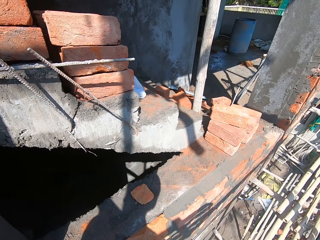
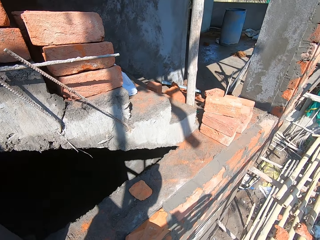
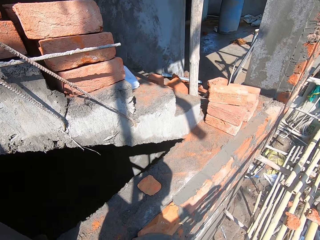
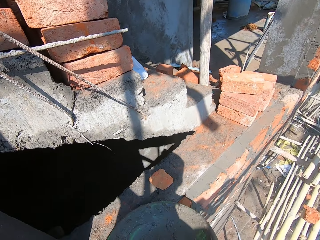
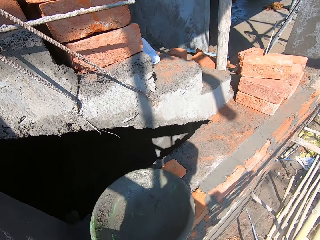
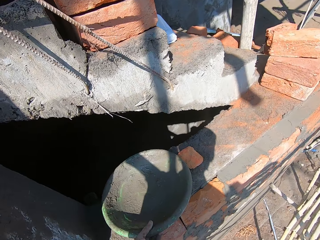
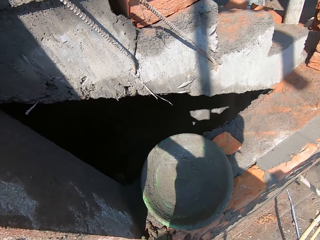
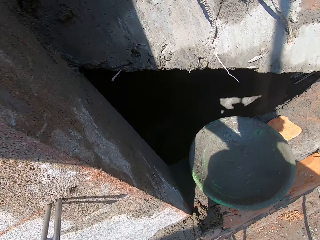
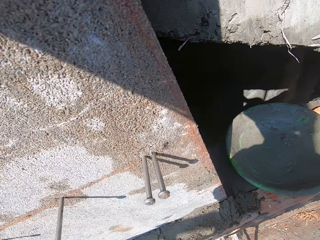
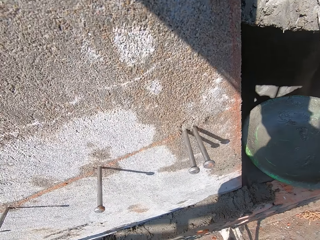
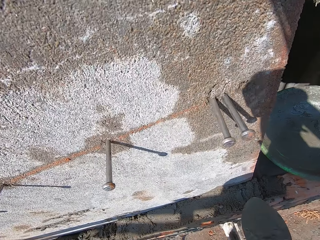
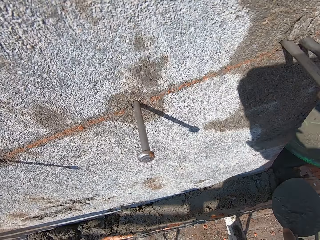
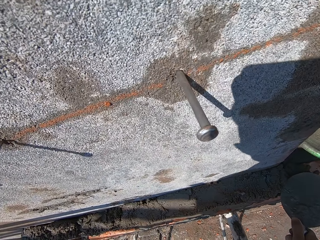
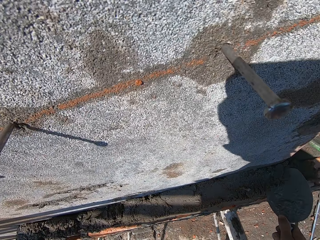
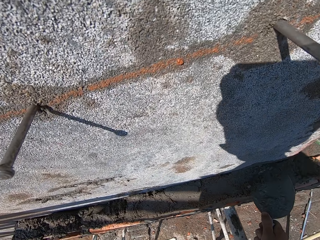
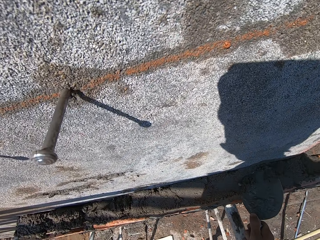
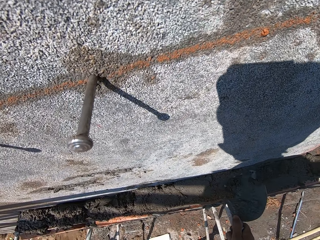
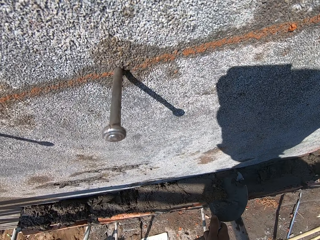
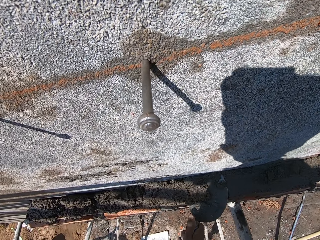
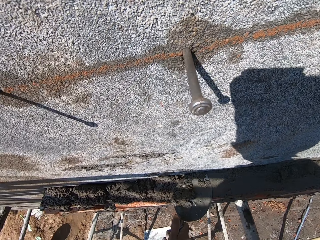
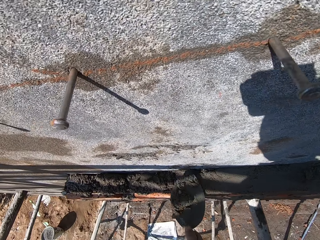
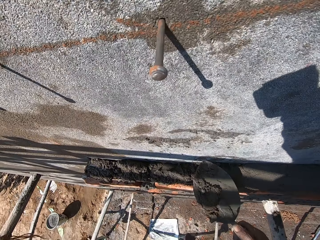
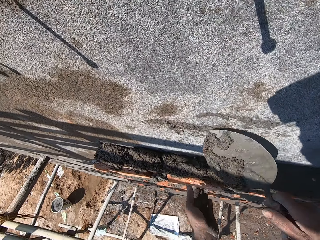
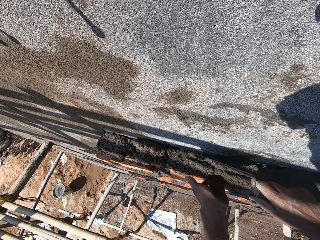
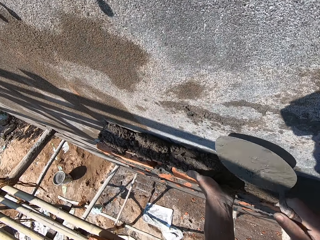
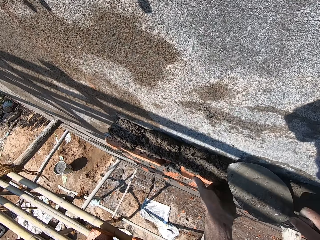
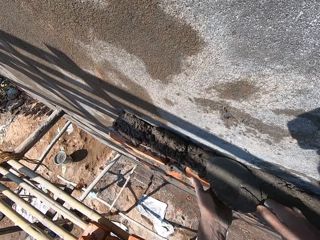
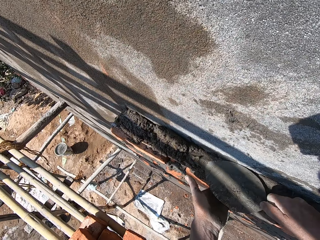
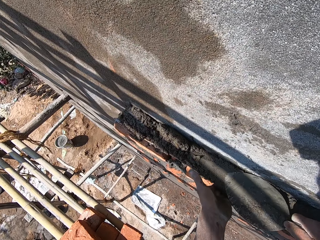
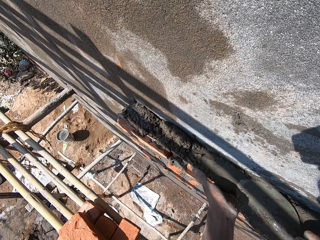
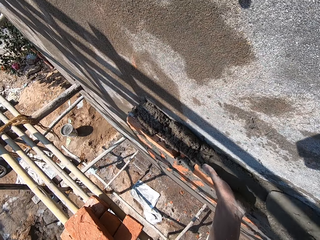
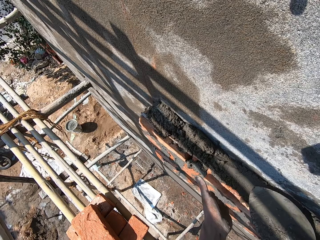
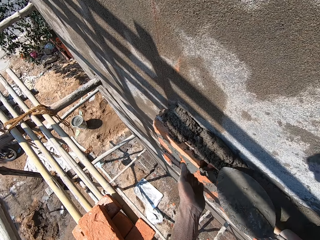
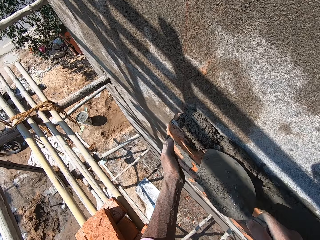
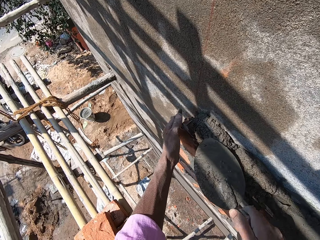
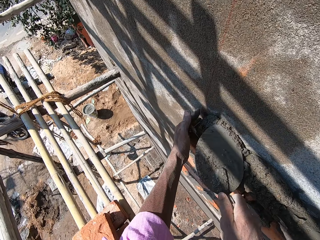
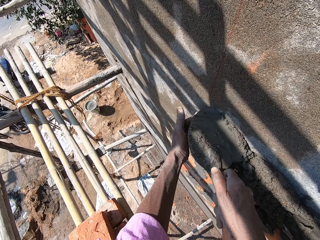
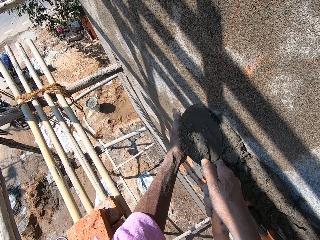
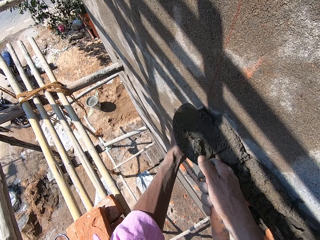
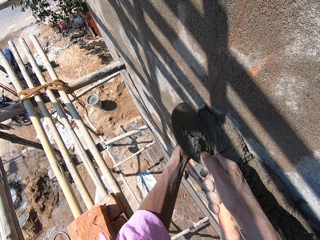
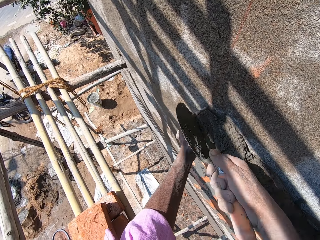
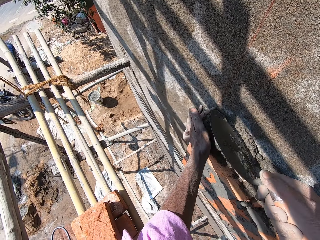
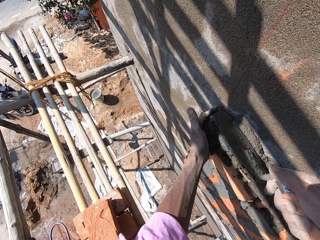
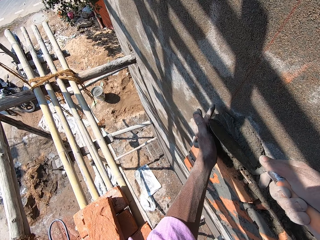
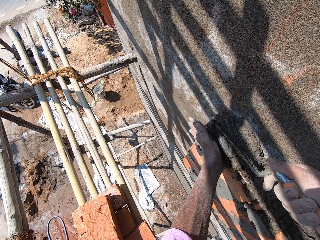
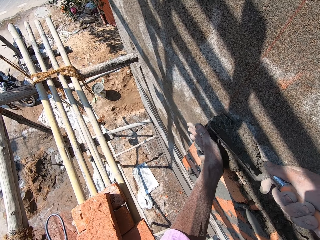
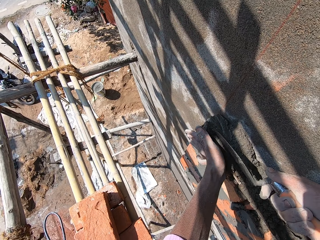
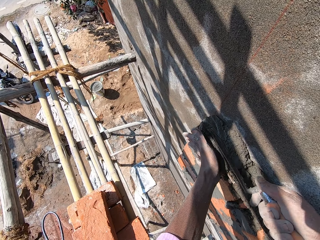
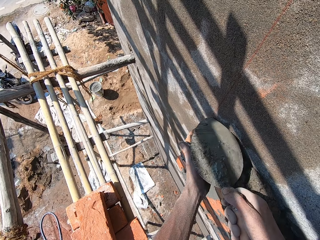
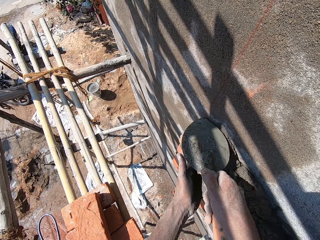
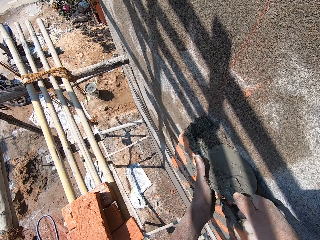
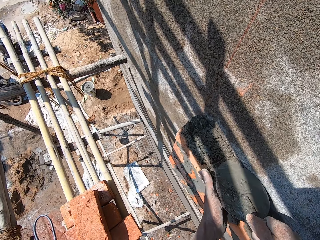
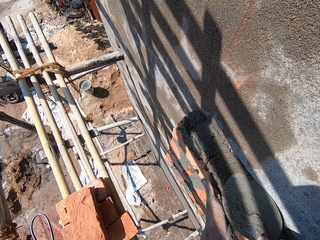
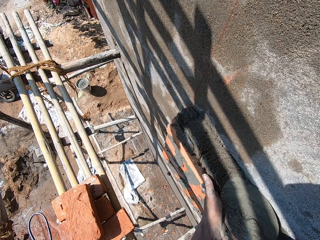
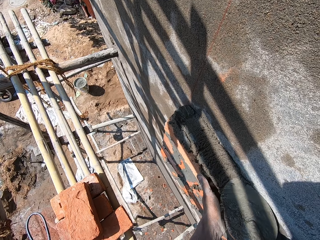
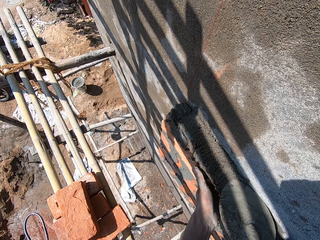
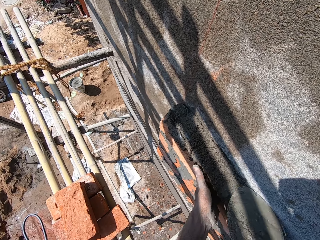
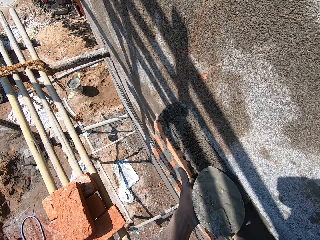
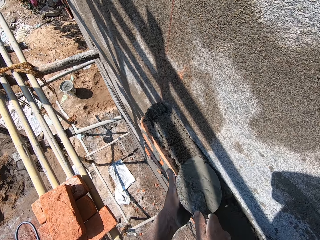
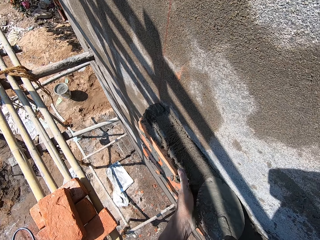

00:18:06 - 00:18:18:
The camera wearer moves around. He drops the cement bowl on the wall with his left hand. He moves around. He scrapes the mortar from the wall with the brick trowel in his right hand. He places his left hand on the wall. He scoops the mortar on the wall with the brick trowel in his right hand. He smoothens the mortar on the wall with the brick trowel in his right hand. He places his left hand on the wall. He smoothens the mortar on the wall with the brick trowel in his right hand.

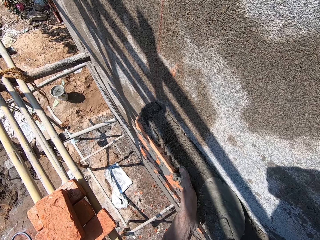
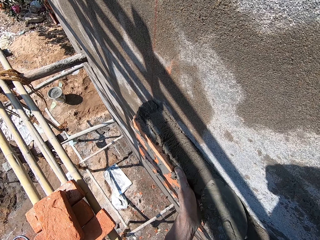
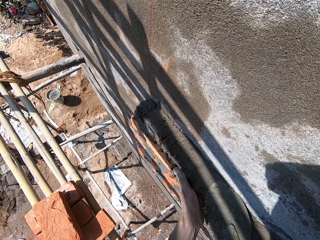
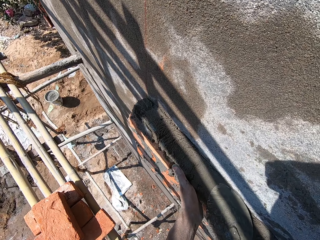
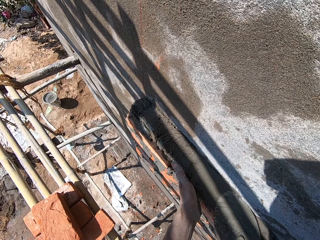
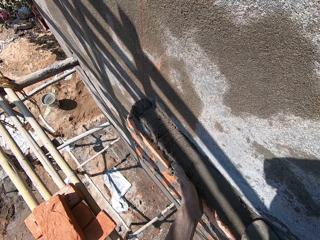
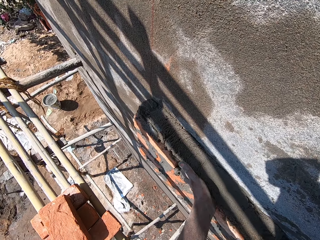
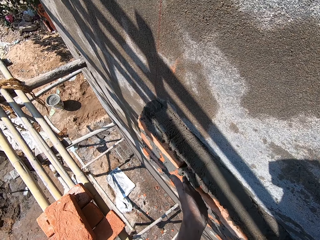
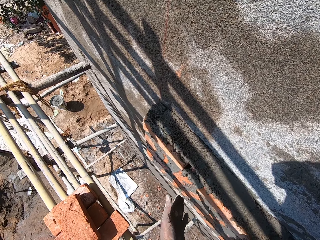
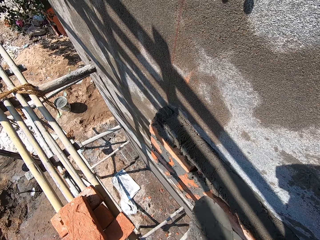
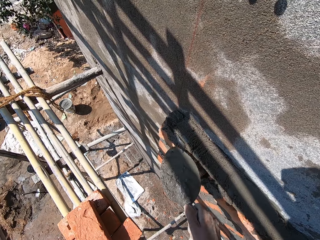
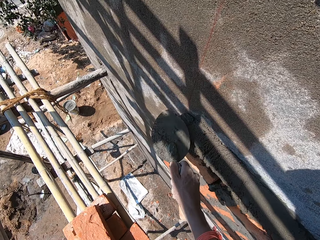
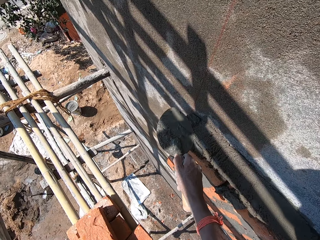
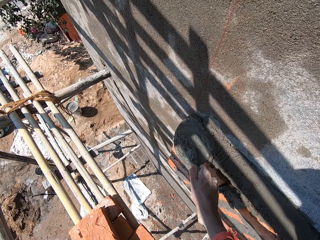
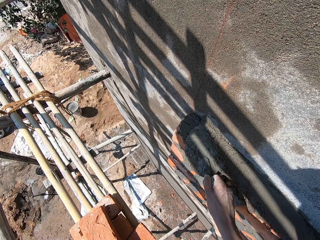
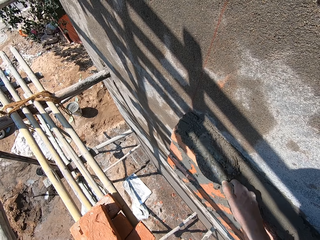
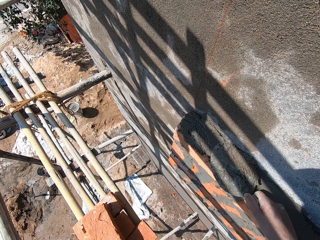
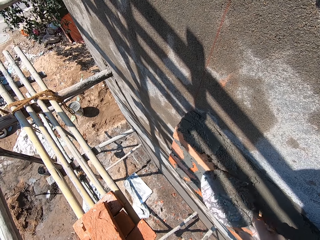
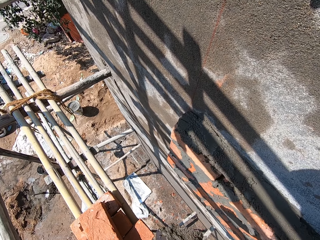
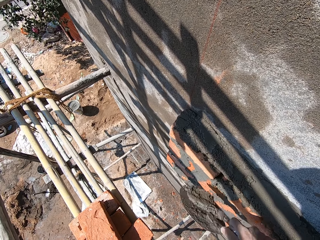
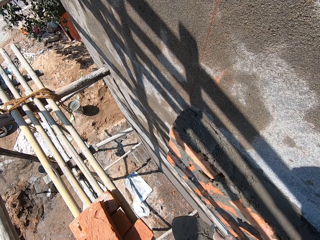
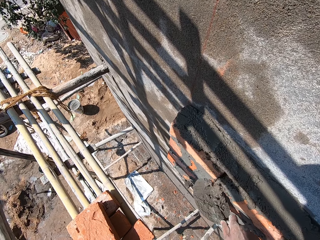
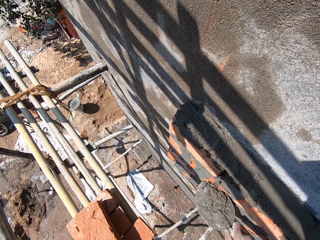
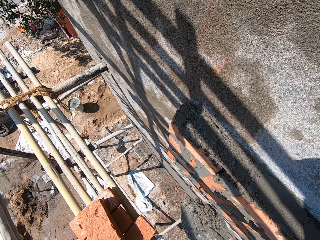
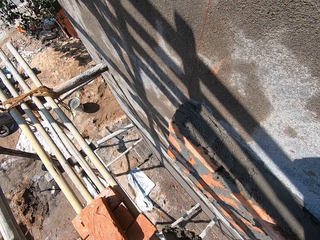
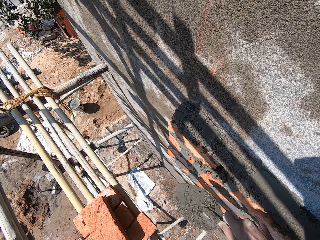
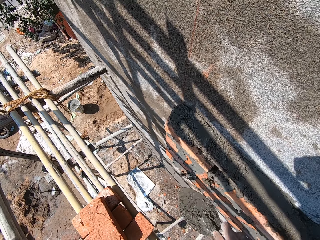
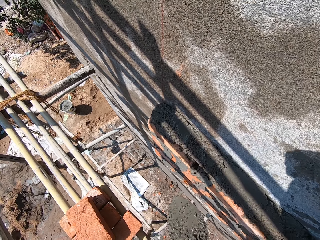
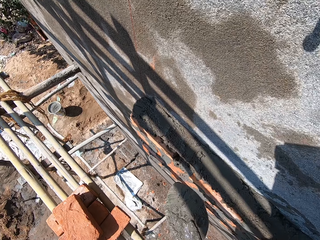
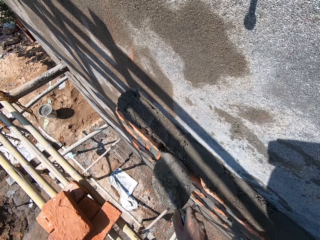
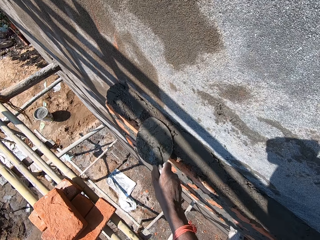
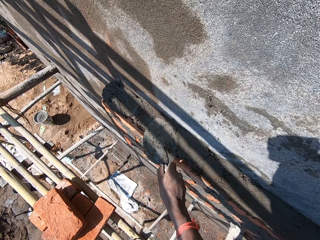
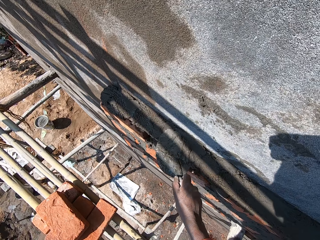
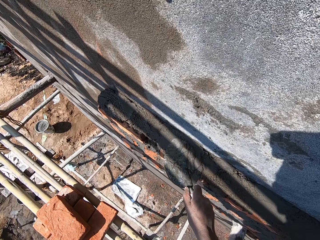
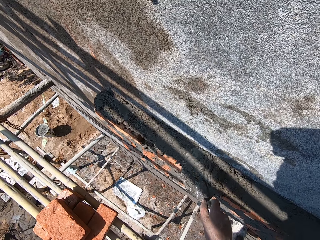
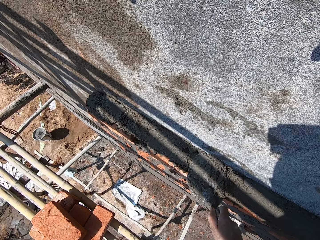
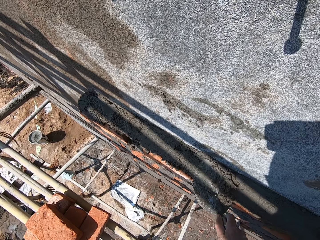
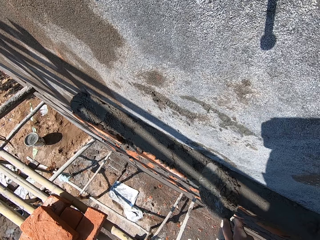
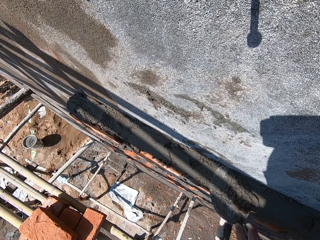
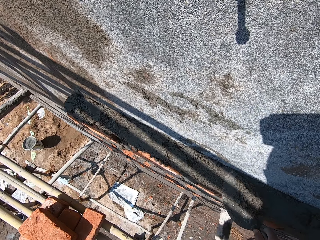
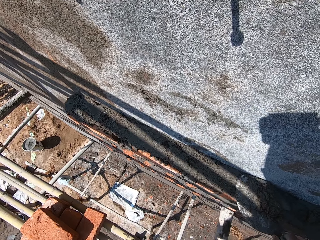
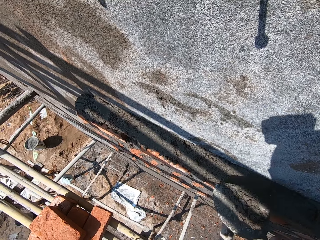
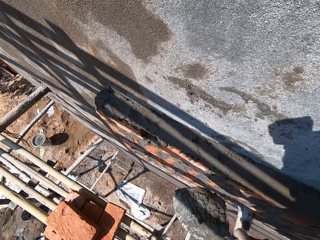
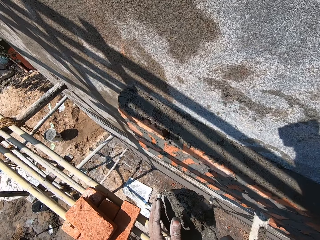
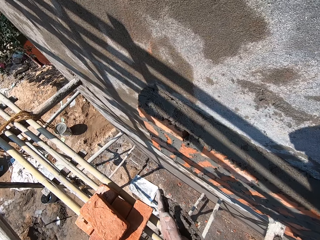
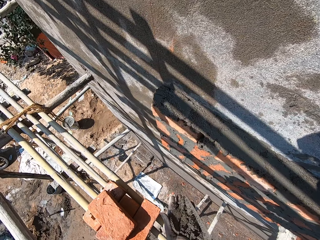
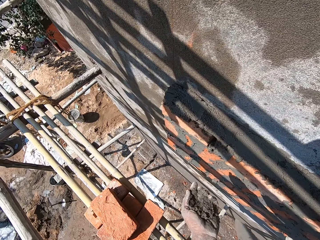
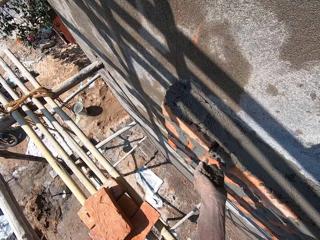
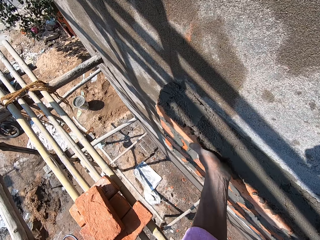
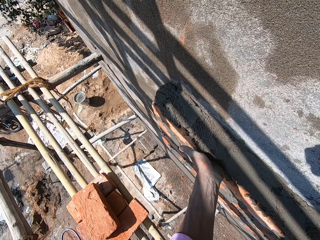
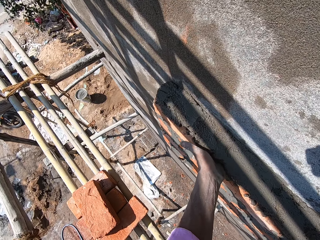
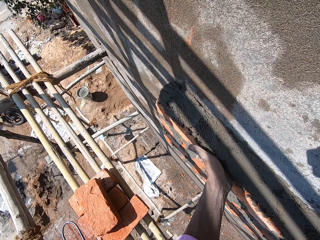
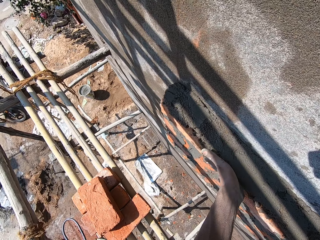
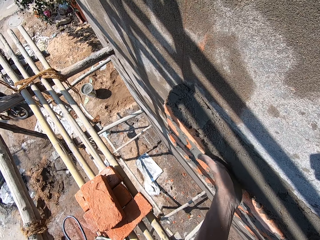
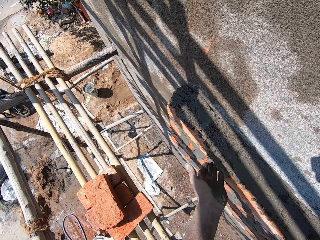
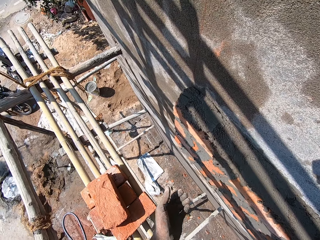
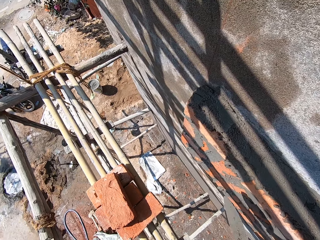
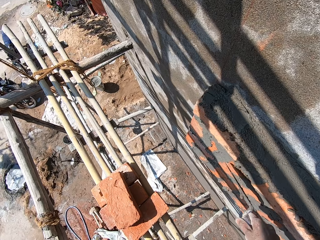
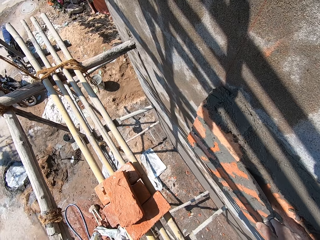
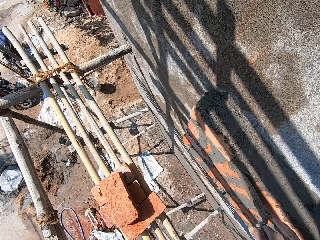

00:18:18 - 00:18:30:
The camera wearer takes some wet cement from the stack of clay bricks on the wall with the hand trowel in his right hand. He throws the wet cement on the hand trowel in his right hand on the sides of the stack of clay bricks on the wall. He takes some wet cement from the sides of the stack of clay bricks on the wall with the hand trowel in his right hand. He throws the wet cement on the hand trowel in his right hand on the sides of the stack of clay bricks on the wall. He takes some wet cement from the stack of clay bricks on the wall with the hand trowel in his right hand. He pours the wet cement on the hand trowel in his right hand on his left hand. He smears the wet cement in his left hand on the sides of the stack of clay bricks on the wall. He presses the wet cement on the sides of the stack of clay bricks on the wall with the hand trowel in his right hand.
